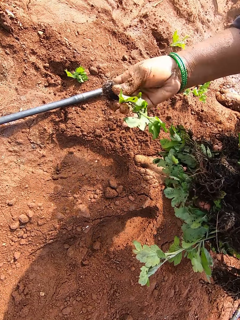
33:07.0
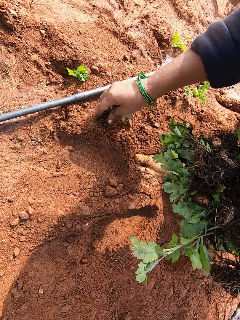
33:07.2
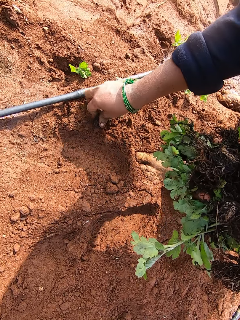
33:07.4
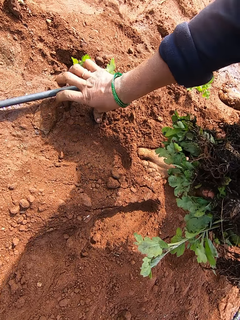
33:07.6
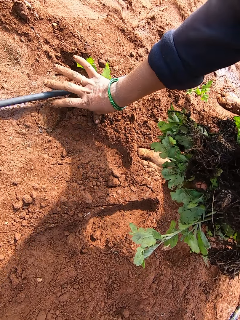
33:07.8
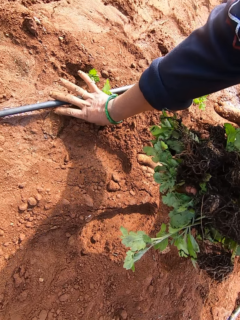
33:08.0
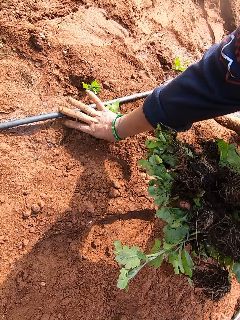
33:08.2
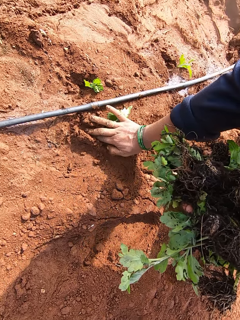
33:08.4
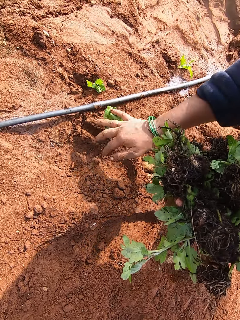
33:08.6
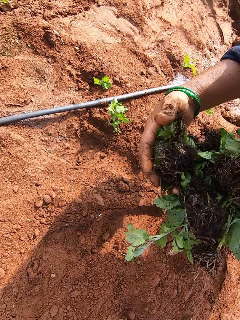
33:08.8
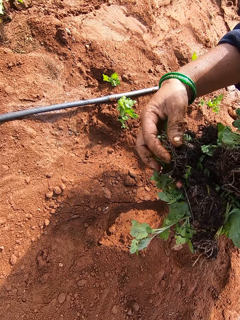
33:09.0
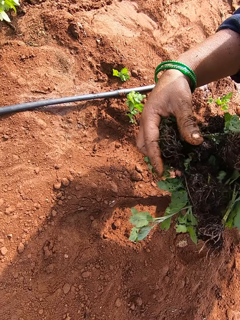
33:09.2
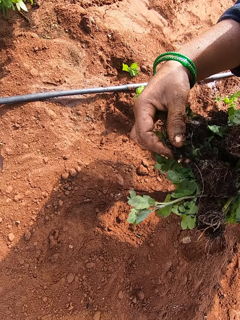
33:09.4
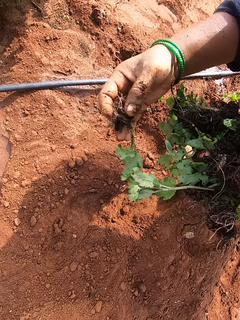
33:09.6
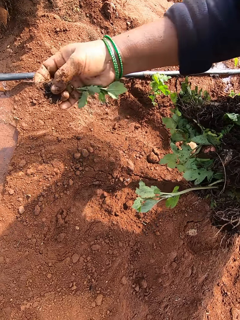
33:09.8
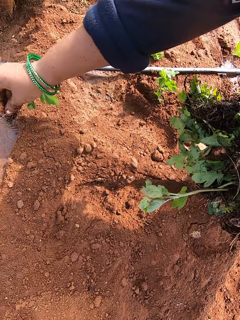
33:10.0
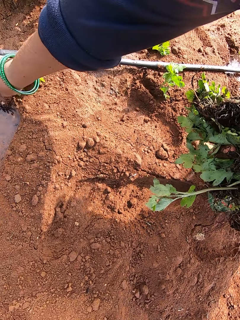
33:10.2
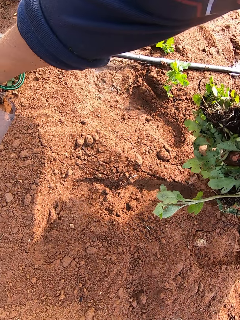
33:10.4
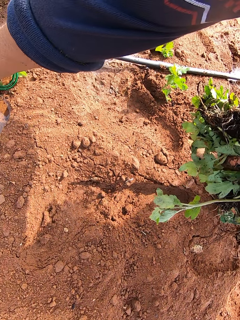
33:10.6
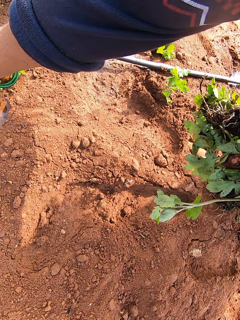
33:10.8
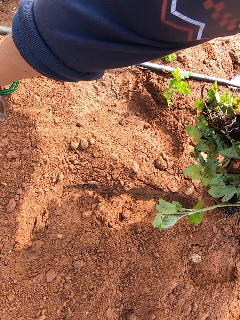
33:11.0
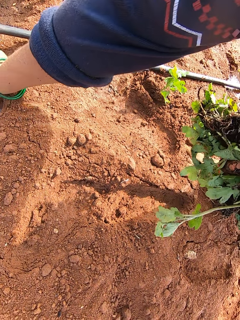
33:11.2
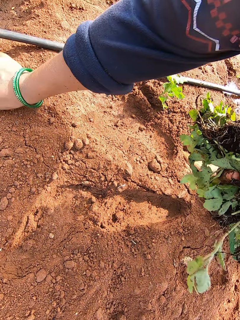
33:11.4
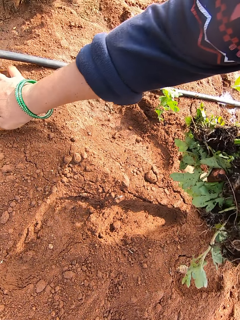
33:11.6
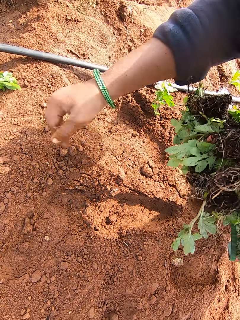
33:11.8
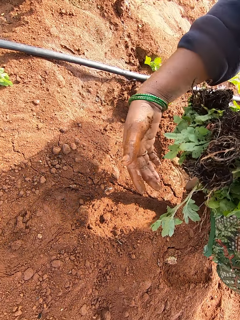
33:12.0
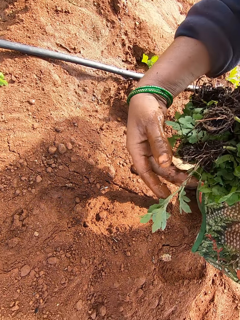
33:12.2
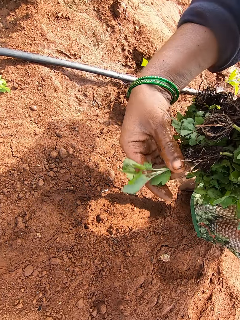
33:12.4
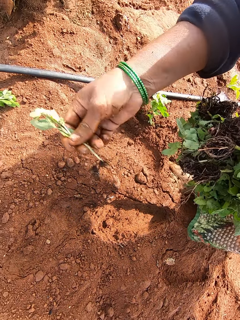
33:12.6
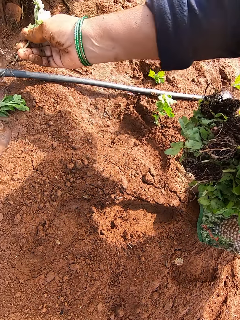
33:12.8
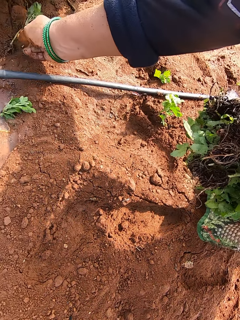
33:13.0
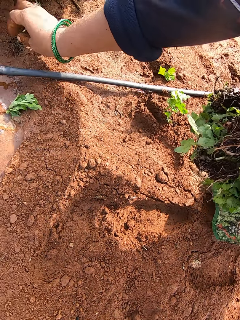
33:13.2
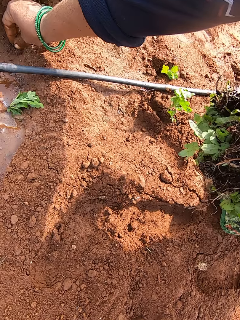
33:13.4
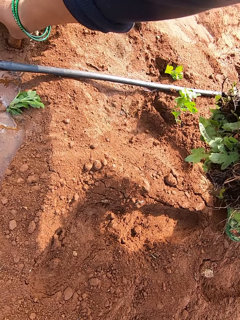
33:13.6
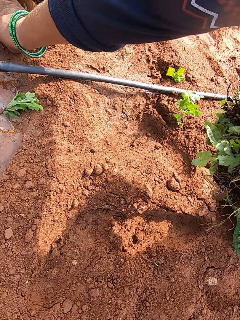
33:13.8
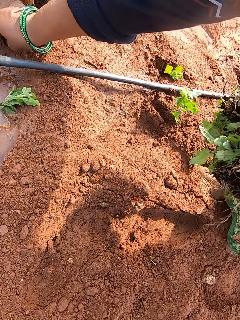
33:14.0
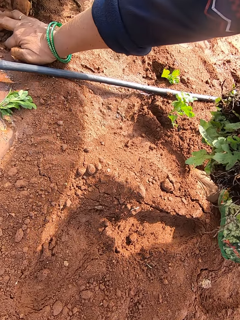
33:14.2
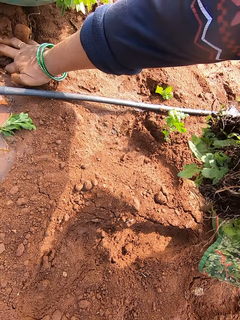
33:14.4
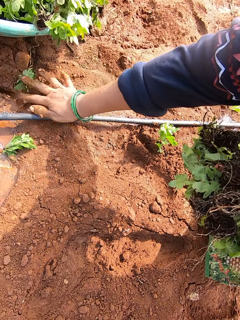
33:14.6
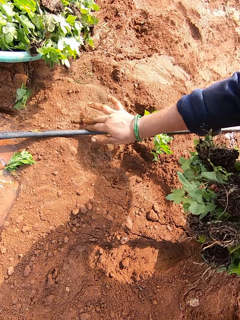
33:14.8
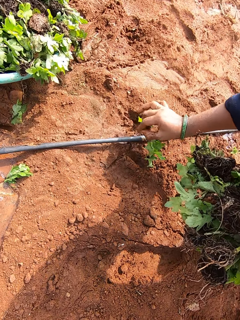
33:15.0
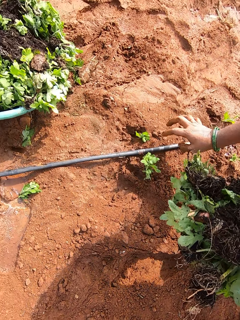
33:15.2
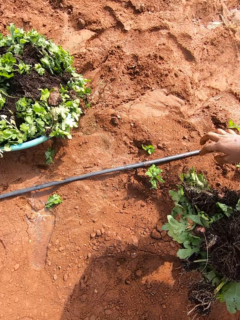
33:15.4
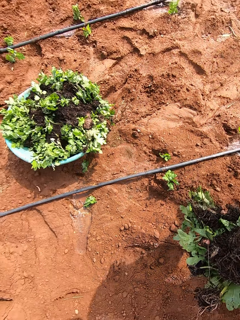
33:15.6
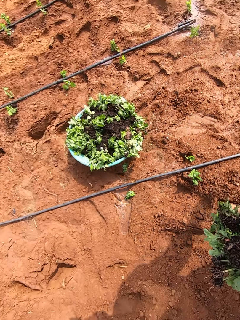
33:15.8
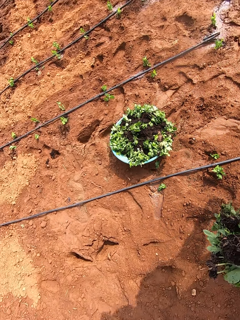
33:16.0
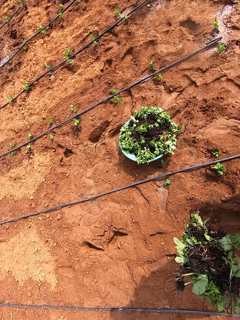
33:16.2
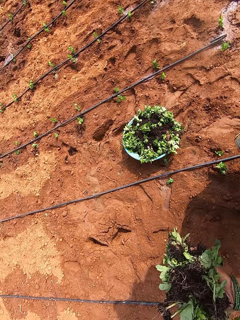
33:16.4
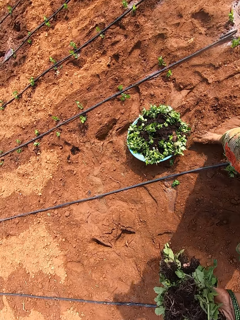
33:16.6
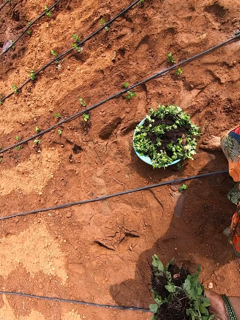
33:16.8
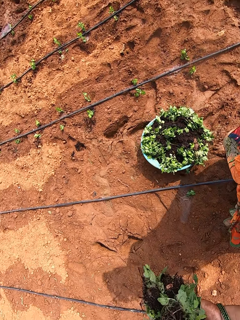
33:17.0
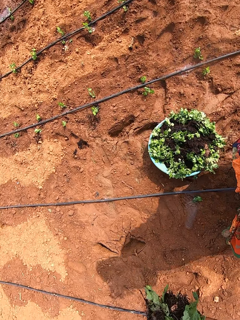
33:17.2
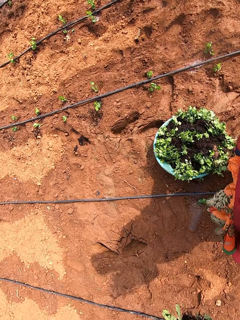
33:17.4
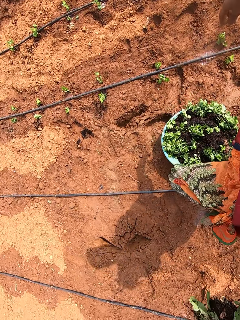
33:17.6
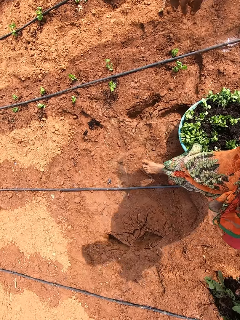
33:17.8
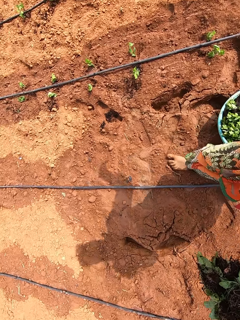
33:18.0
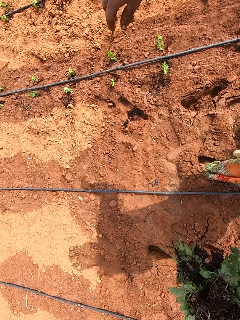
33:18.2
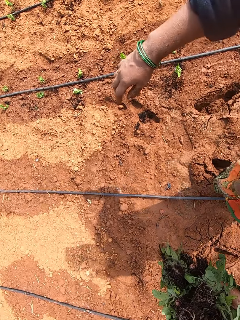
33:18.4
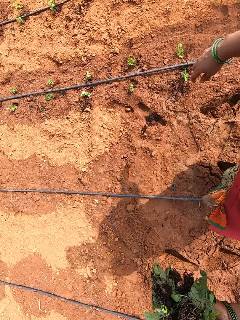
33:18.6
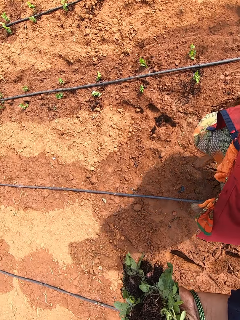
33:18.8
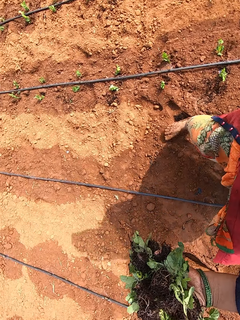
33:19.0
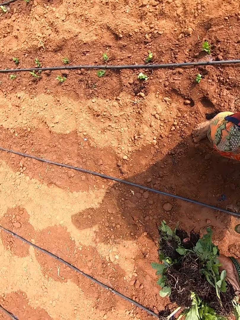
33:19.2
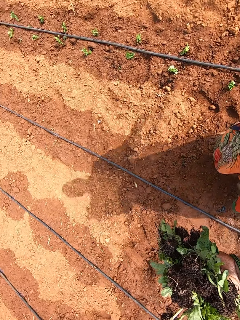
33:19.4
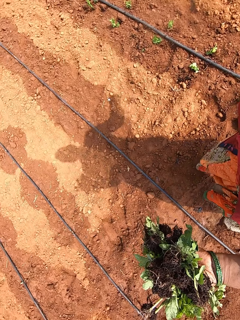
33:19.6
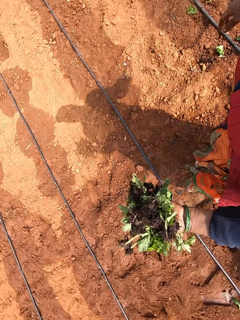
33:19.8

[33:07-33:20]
The camera wearer picks a seedling from her left hand with her right hand. She plants the seedling in the ground with her right hand. She picks a seedling from her left hand with her right hand. She plants the seedling in the ground with her right hand. She picks a seedling from her left hand with her right hand. She plants the seedling in the ground with her right hand. She picks a seedling from her left hand with her right hand. She plants the seedling in the ground with her right hand. She walks on the ground.

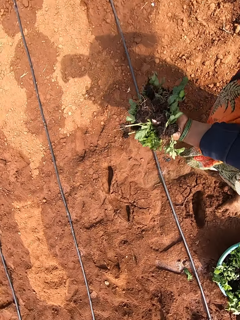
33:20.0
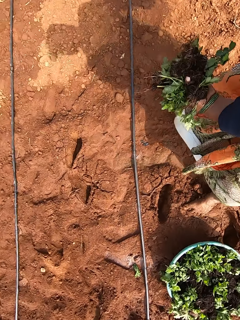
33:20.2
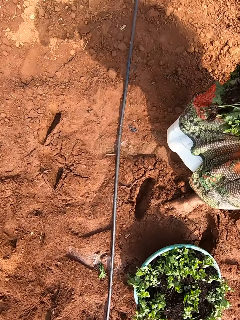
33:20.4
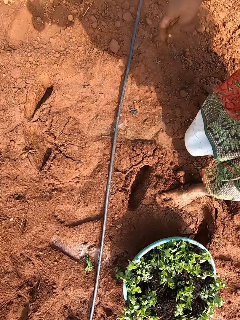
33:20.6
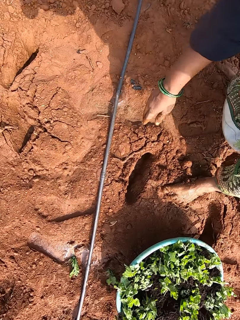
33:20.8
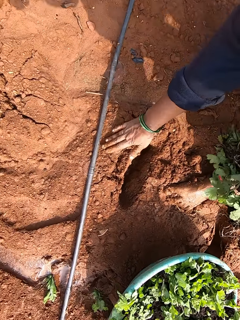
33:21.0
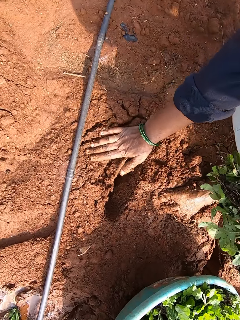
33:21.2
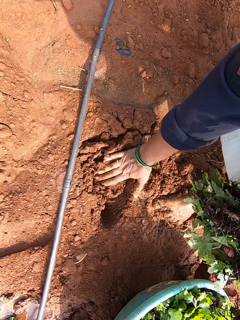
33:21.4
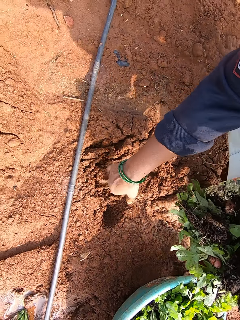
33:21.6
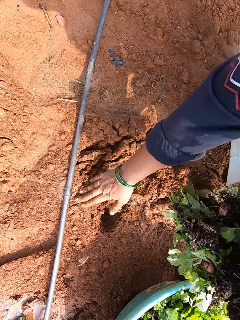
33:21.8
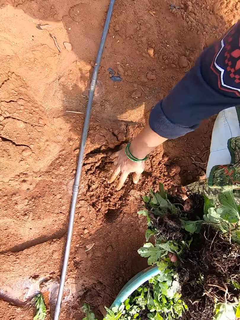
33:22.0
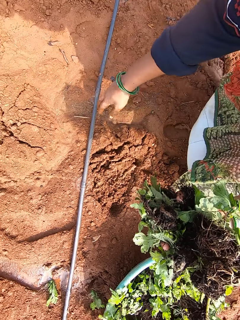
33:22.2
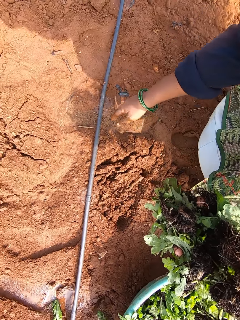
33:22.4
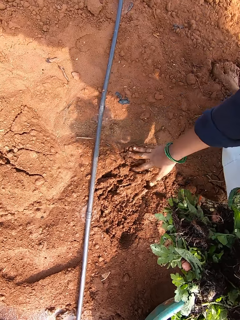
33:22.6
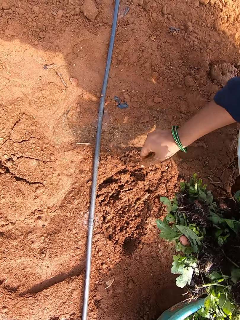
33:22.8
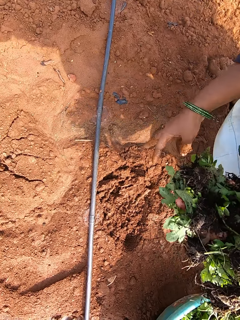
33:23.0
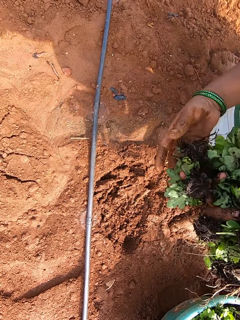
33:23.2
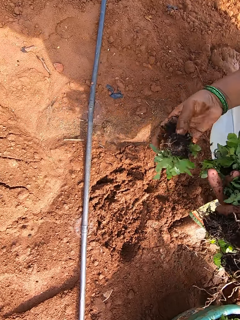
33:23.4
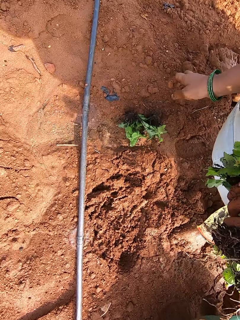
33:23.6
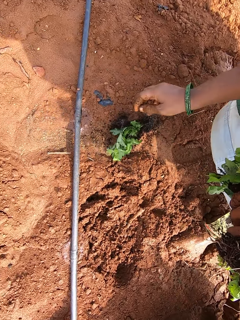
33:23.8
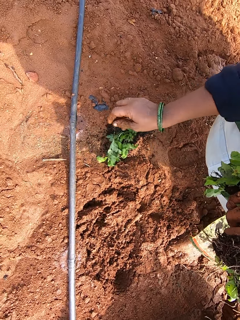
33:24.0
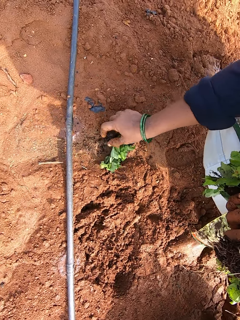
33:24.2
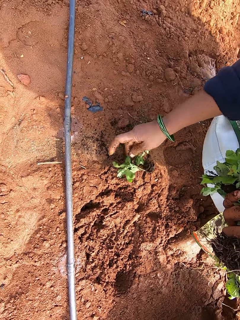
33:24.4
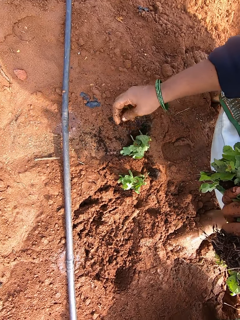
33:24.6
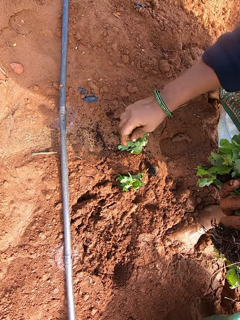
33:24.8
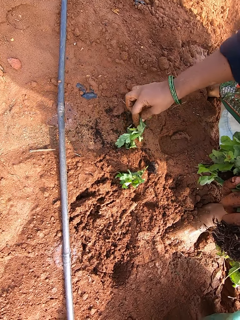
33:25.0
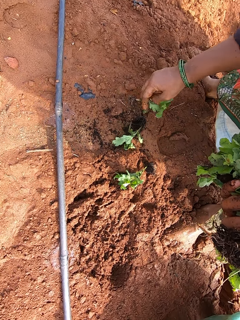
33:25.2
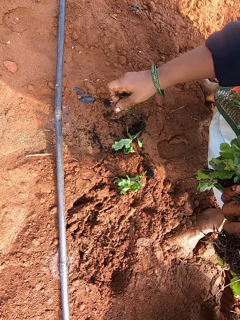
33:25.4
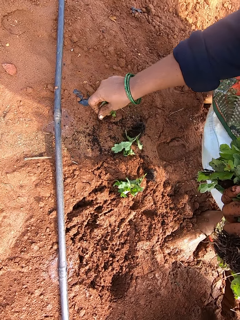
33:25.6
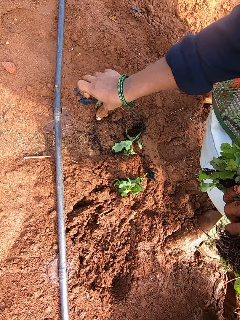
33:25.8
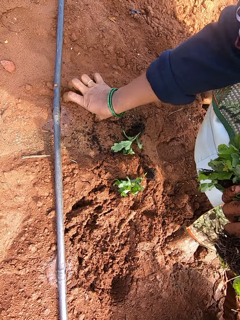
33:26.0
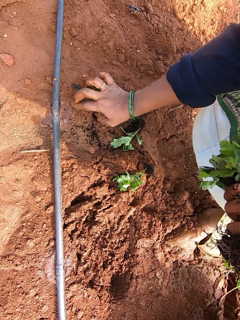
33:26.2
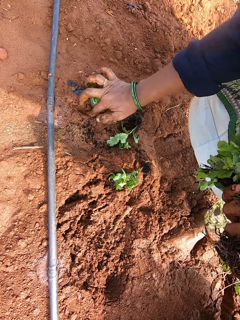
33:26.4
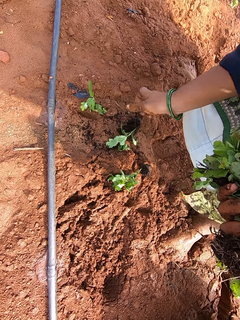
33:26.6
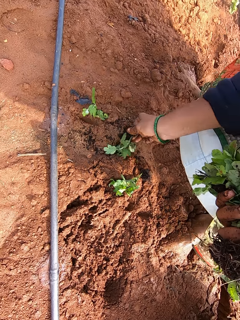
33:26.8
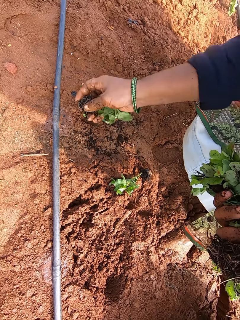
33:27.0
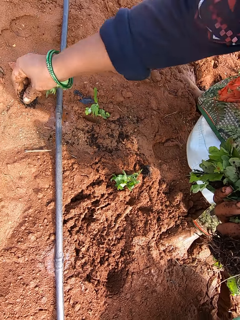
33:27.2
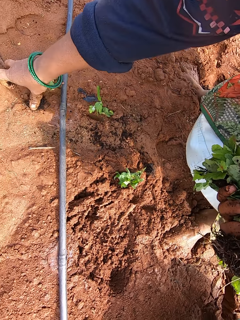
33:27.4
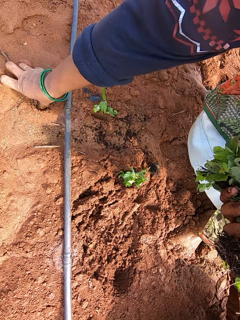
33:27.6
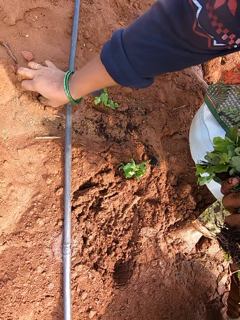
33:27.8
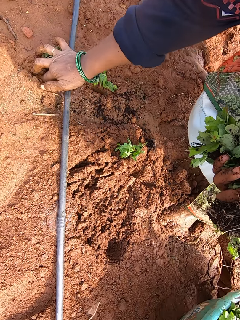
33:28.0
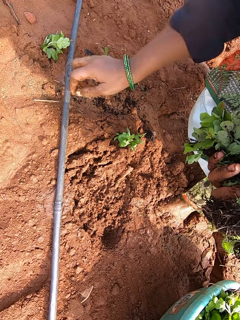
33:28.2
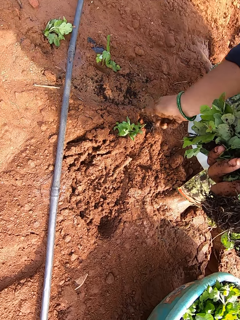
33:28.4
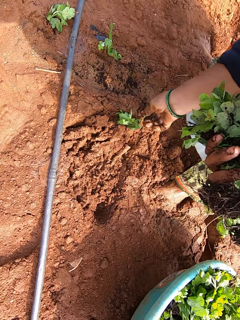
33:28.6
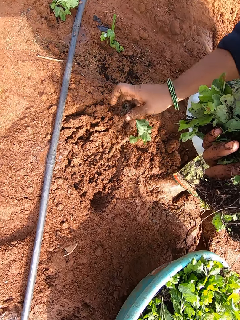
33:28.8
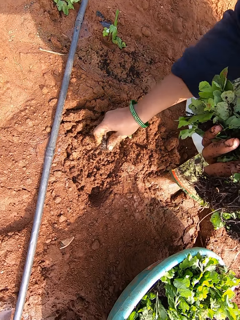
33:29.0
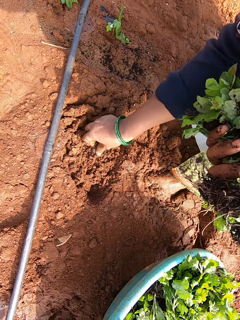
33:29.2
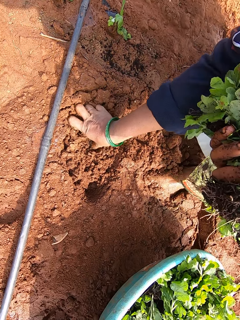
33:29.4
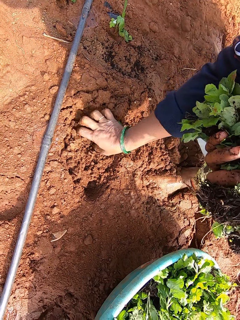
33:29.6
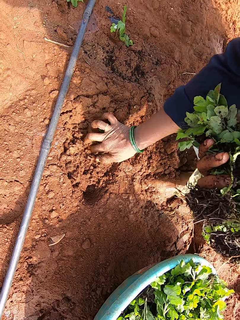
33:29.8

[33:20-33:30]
The camera wearer presses sand on the ground with her right hand. She covers a hole with soil. She dialogues with a person. The camera wearer catches some seedlings from her left hand with her right hand. She drops the seedlings to the ground with her right hand. She scatters the seedlings on the ground with her right hand. She picks a seedling from the ground with her right hand. She plants the seedling in the ground with her right hand. She picks a seedling from the ground with her right hand. She plants the seedling in the ground with her right hand. She picks a seedling from the ground with her right hand. She plants the seedling in the ground with her right hand.
